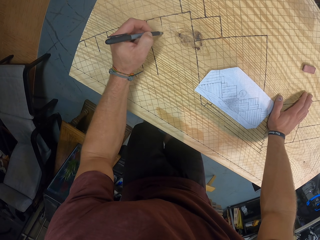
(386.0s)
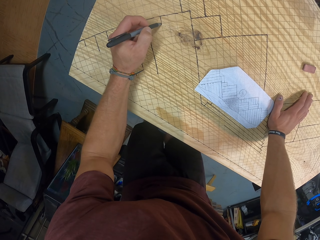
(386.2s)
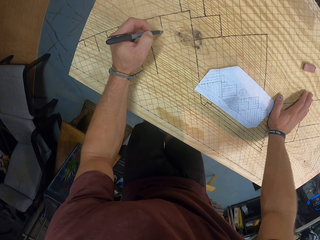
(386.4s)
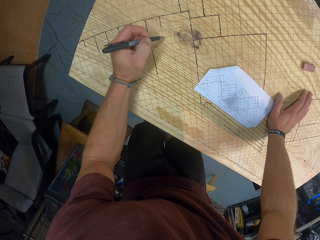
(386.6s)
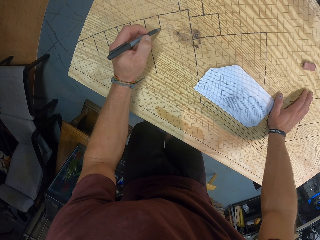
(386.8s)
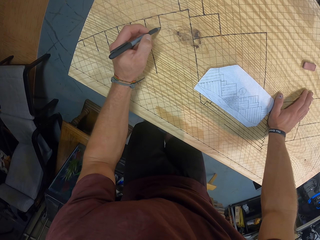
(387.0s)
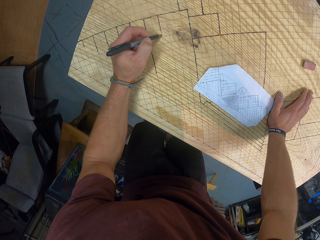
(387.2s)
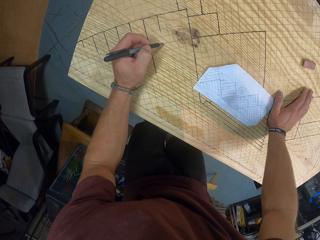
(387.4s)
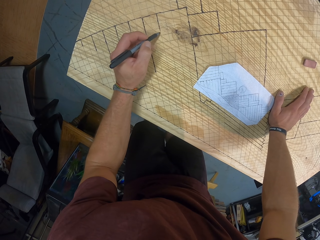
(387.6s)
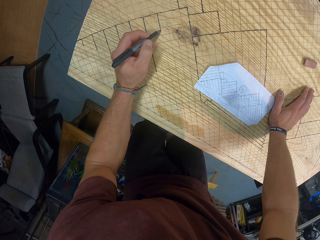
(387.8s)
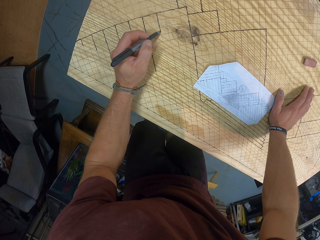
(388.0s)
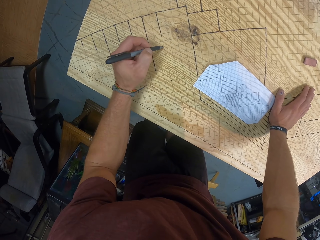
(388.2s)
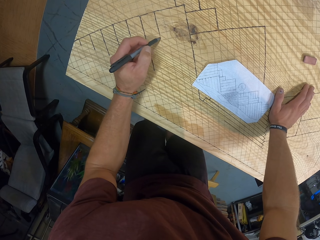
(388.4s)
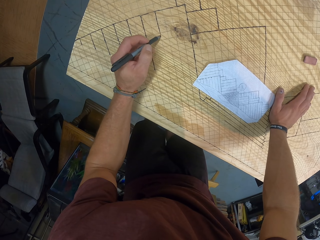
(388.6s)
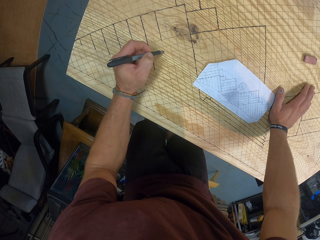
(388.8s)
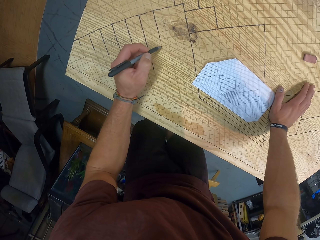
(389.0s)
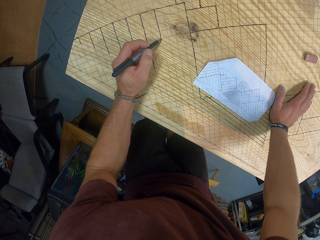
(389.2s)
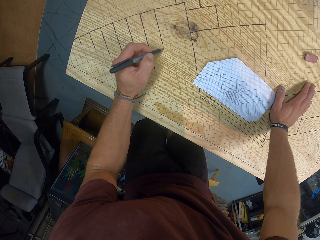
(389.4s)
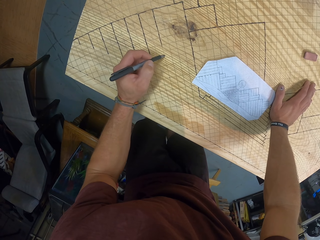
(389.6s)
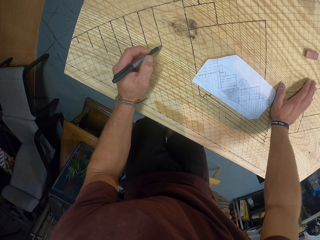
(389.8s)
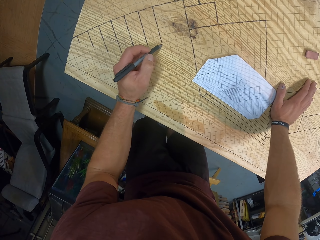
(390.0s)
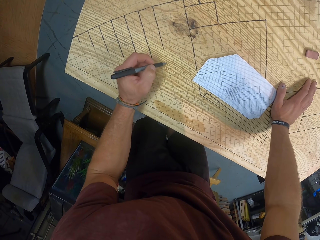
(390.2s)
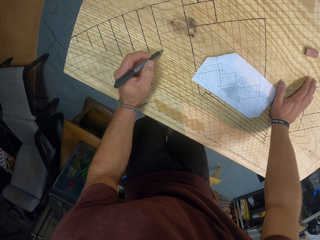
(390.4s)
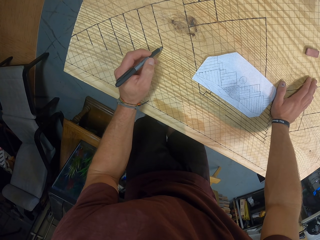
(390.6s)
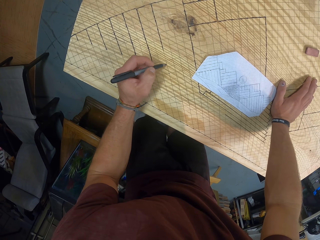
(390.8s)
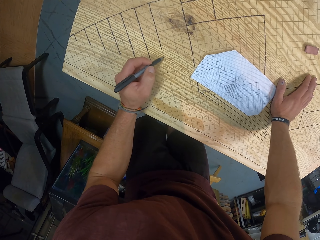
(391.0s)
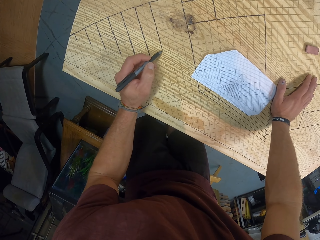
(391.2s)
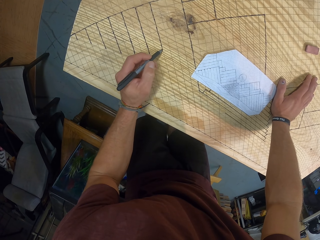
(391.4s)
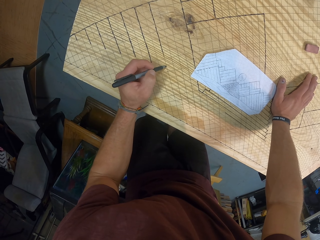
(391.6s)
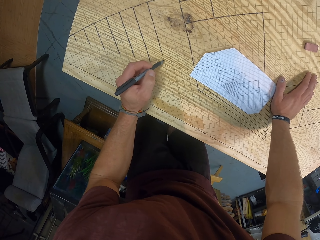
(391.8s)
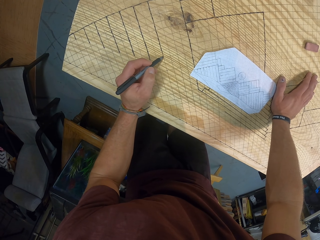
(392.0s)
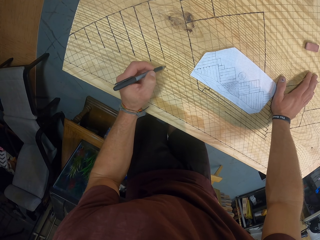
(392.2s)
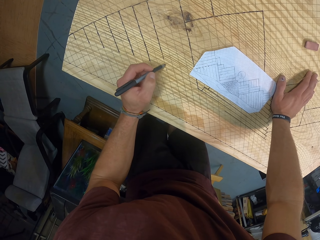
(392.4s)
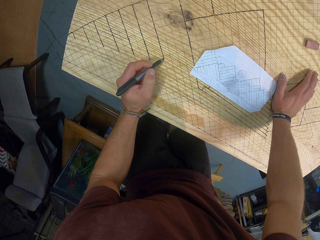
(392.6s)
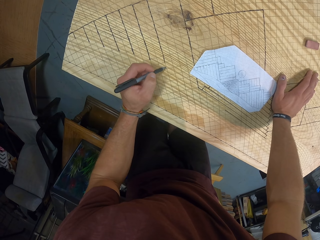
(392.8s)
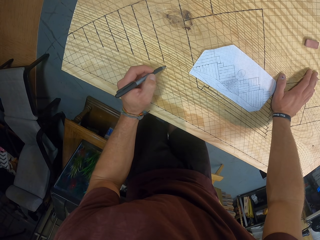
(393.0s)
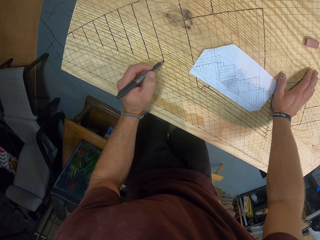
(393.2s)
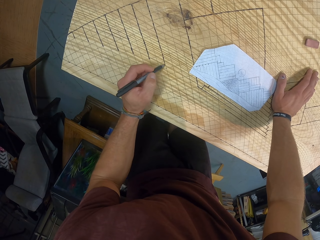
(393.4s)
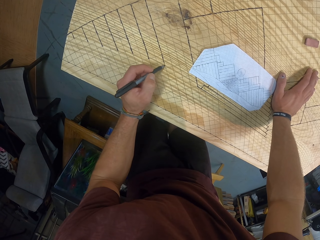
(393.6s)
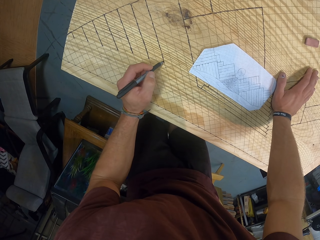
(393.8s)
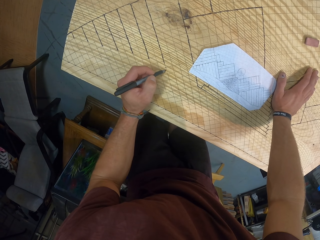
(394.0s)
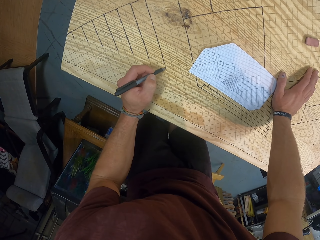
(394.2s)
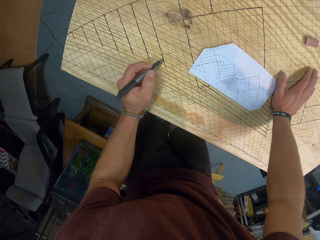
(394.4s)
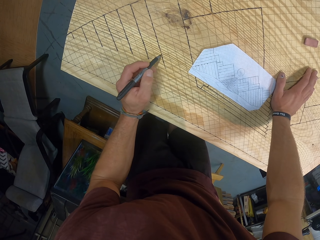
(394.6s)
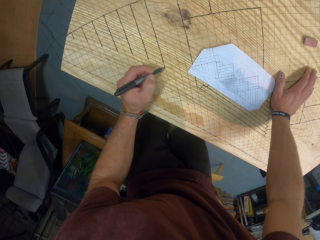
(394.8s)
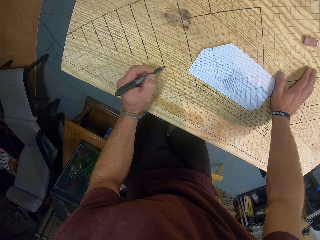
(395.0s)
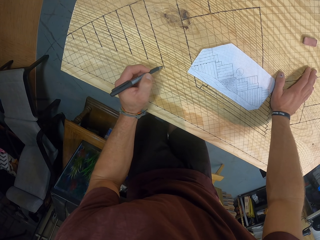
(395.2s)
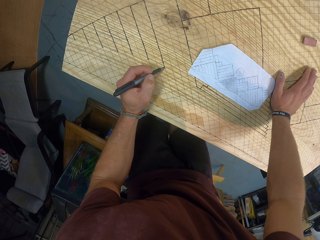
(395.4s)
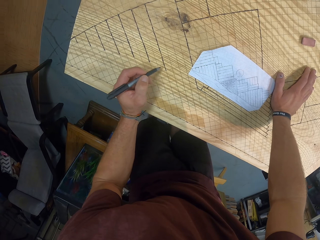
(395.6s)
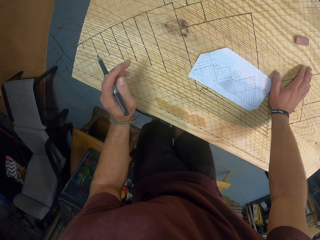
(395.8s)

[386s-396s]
The camera wearer draws on the wood.

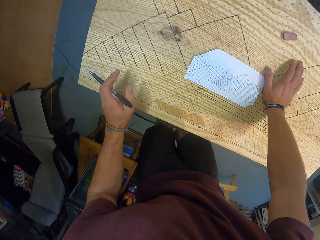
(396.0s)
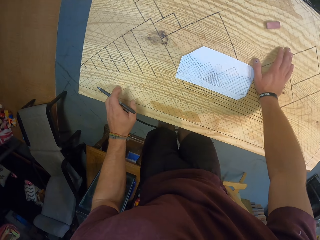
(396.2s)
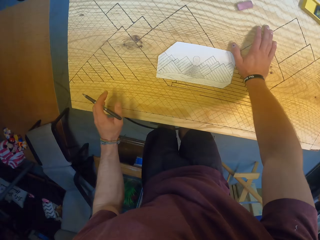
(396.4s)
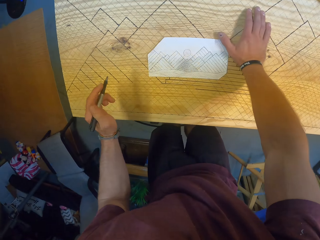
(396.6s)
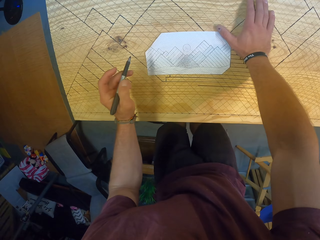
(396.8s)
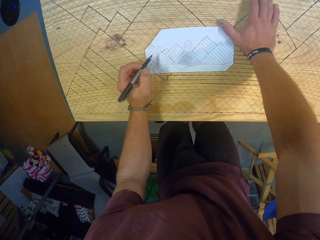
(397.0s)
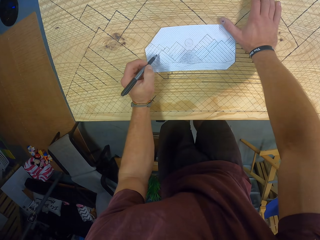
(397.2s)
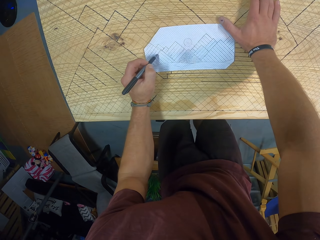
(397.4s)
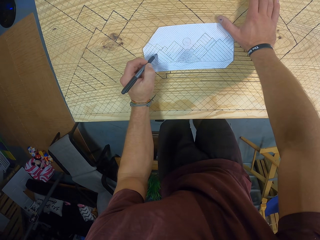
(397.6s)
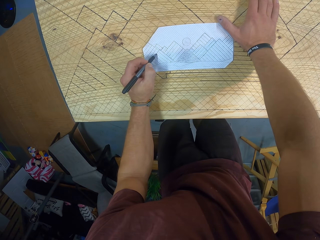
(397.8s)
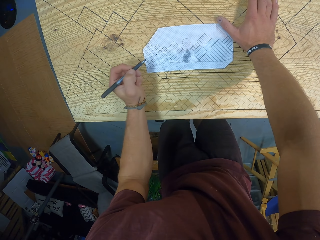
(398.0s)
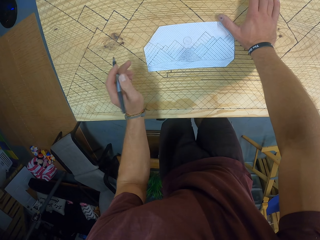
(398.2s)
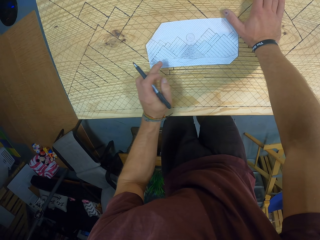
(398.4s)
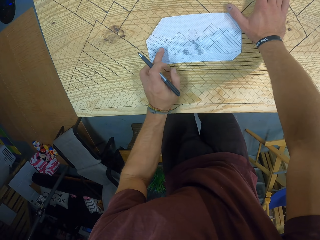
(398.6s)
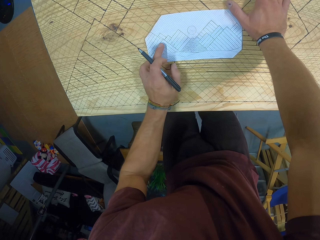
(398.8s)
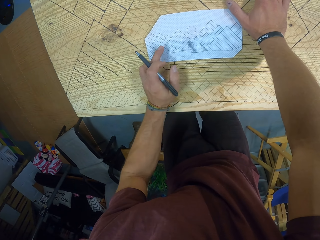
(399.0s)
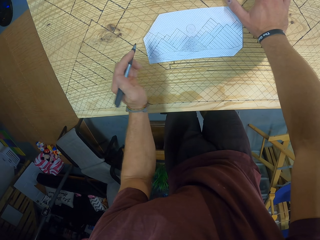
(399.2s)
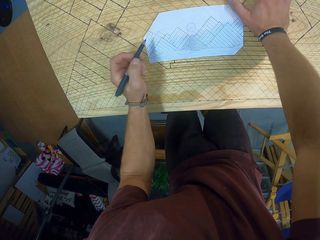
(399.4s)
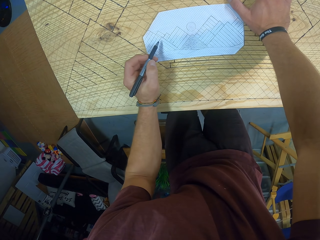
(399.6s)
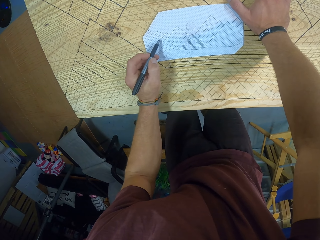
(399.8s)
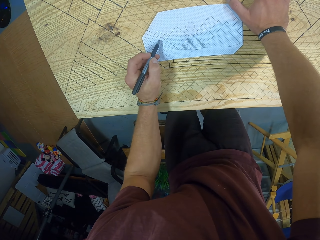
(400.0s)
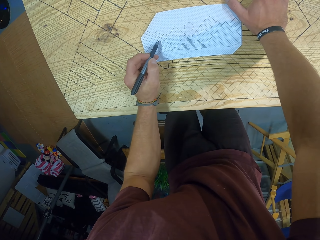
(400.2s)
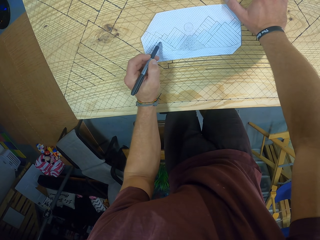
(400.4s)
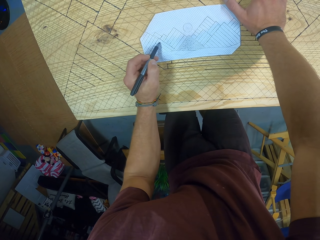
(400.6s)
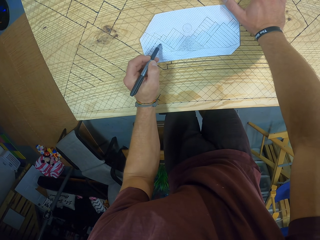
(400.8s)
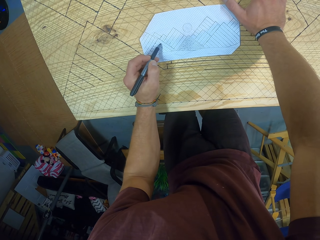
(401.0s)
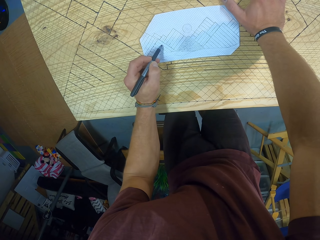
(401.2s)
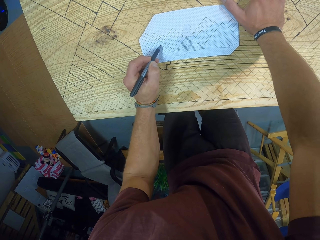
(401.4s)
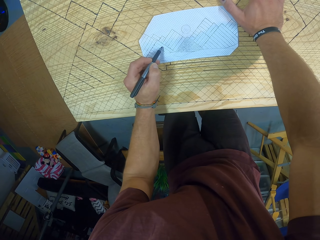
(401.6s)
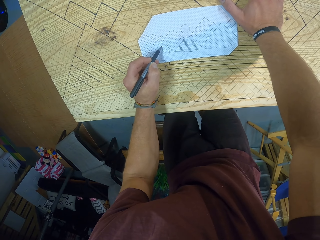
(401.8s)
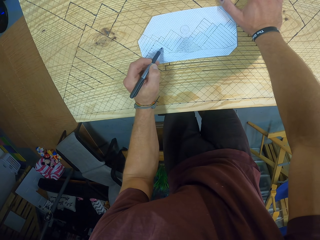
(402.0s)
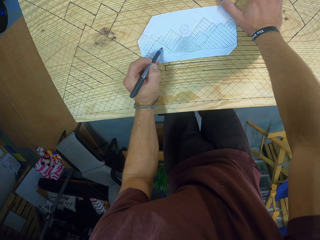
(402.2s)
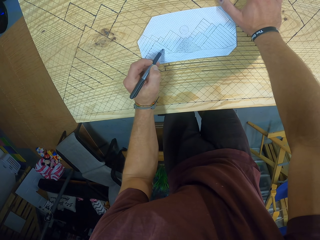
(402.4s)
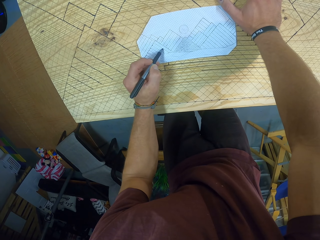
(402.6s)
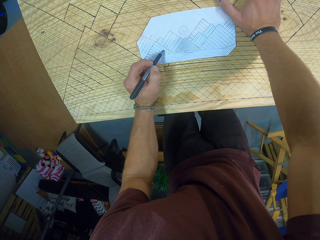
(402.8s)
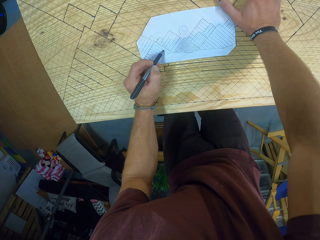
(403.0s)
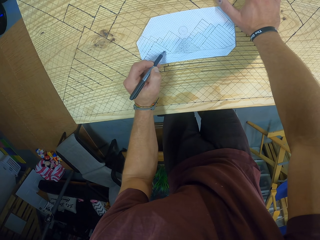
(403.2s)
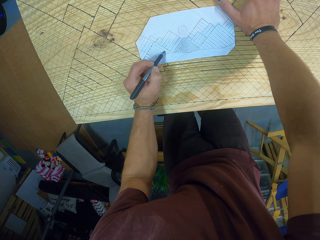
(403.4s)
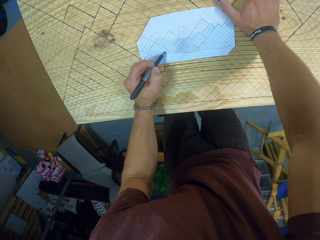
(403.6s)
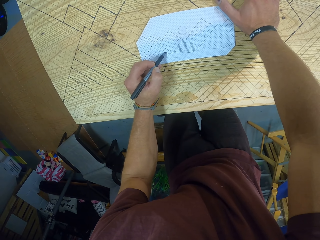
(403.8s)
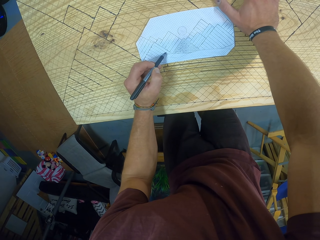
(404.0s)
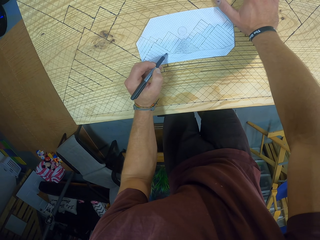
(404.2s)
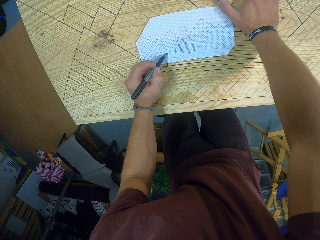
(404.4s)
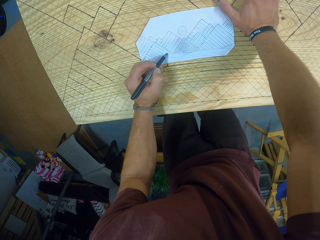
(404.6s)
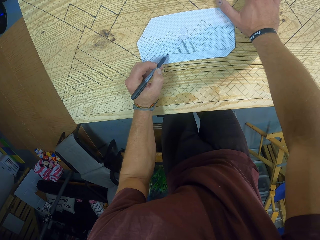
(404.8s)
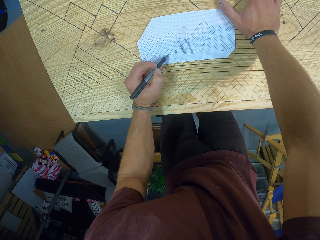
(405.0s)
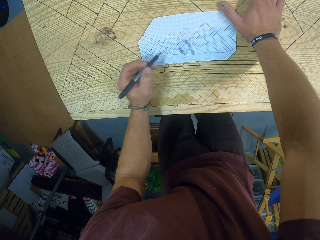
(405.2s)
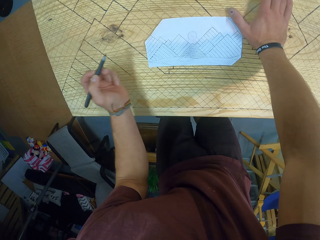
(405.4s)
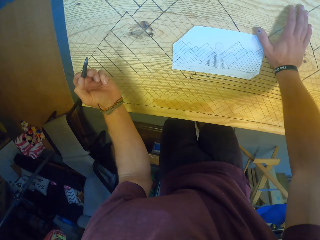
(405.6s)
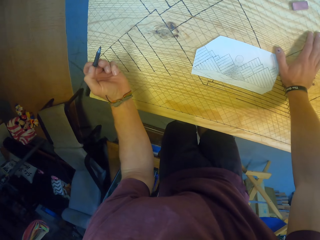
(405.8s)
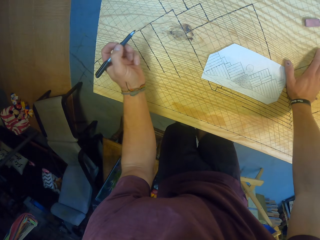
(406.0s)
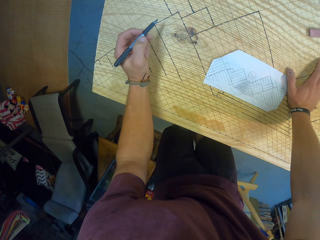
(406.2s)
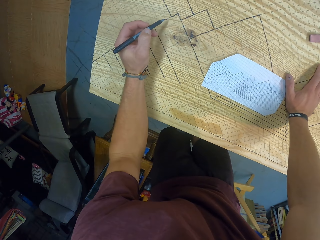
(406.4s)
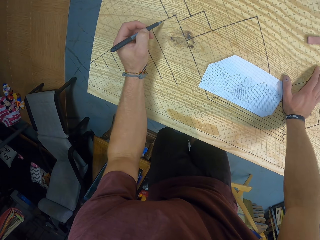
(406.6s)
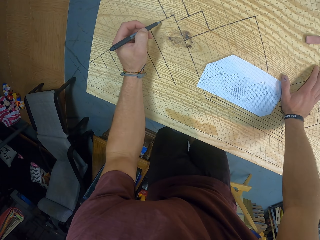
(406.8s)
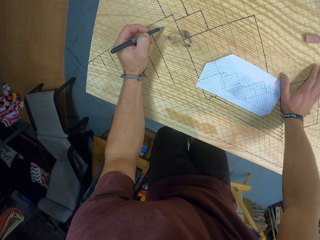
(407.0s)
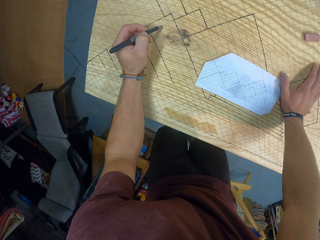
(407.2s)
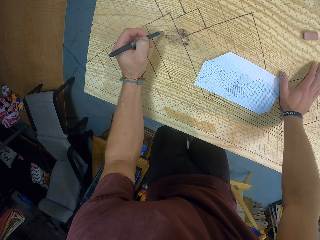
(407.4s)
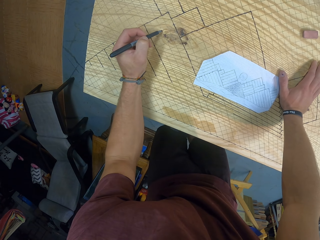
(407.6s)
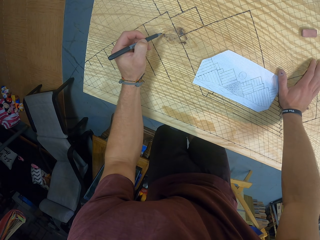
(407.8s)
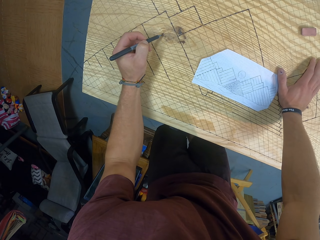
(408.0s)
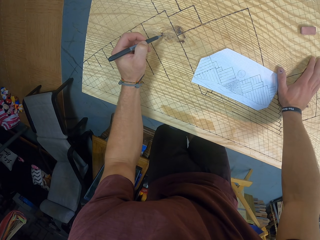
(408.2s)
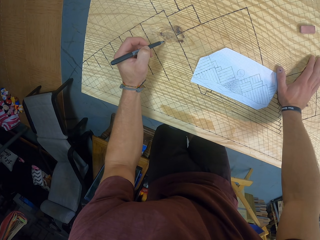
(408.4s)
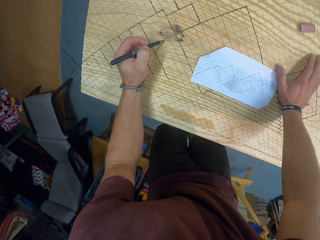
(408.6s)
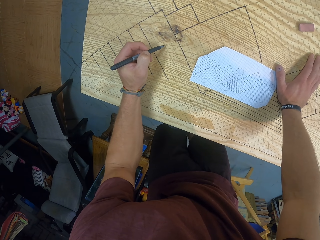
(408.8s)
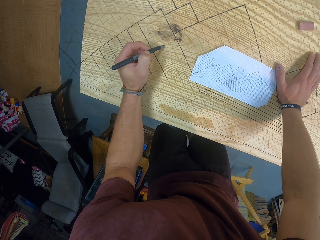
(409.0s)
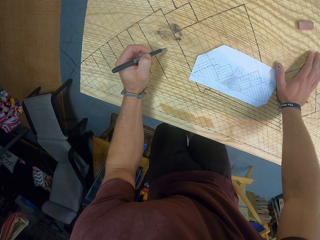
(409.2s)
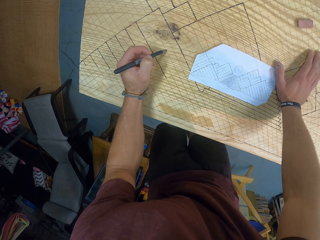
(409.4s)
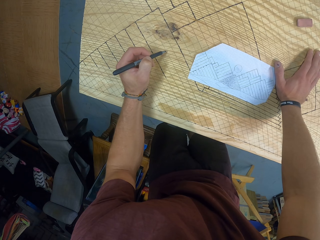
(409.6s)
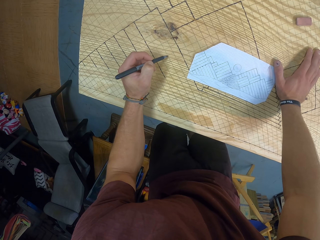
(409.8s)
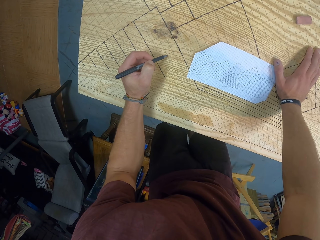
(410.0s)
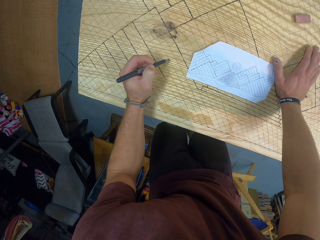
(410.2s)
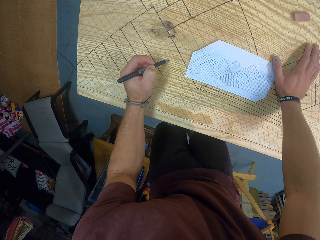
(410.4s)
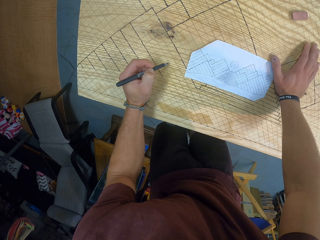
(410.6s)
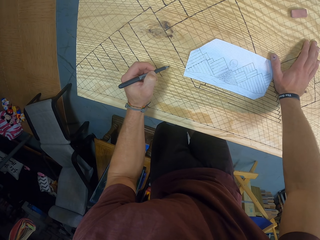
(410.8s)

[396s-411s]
The camera wearer puts a dot on the paper with the marker in his left hand. He counts some boxes on the paper with the marker in his left hand. He counts some boxes on the board with the marker in his left hand.
